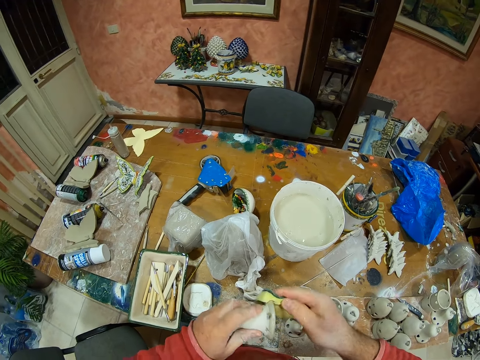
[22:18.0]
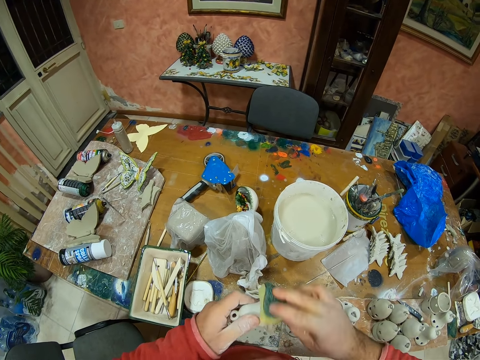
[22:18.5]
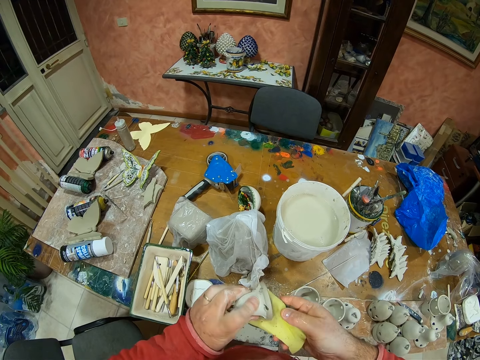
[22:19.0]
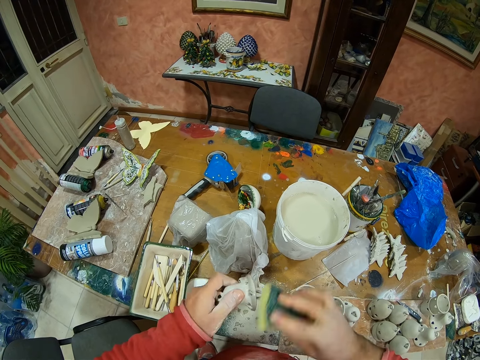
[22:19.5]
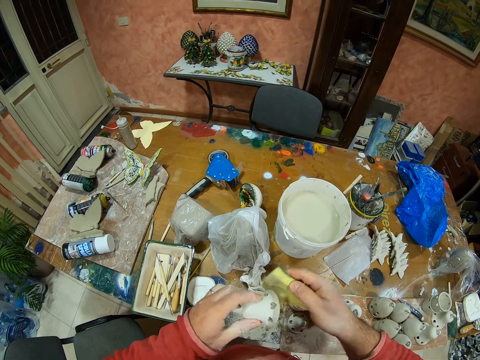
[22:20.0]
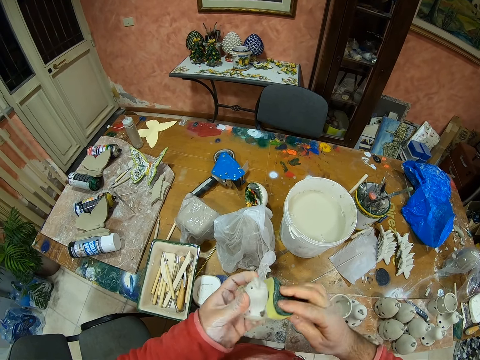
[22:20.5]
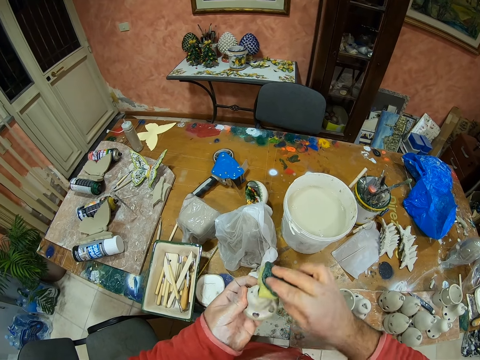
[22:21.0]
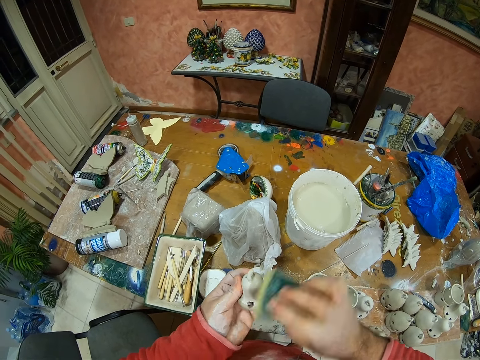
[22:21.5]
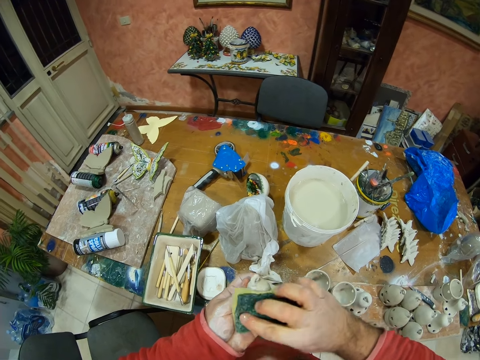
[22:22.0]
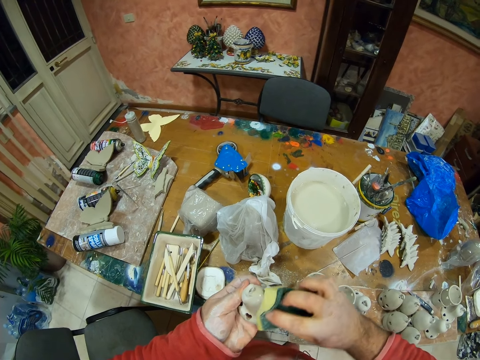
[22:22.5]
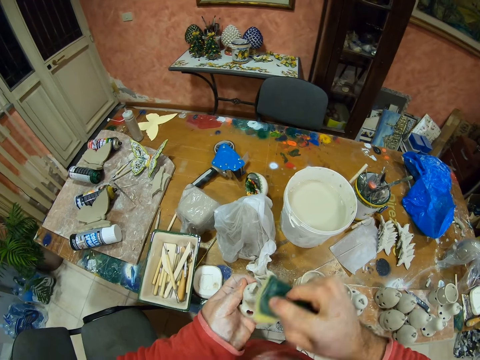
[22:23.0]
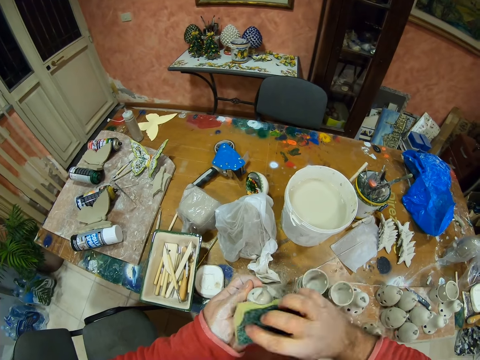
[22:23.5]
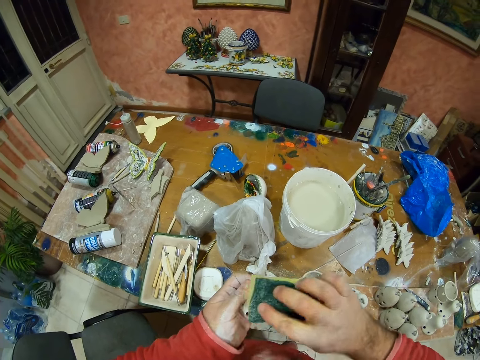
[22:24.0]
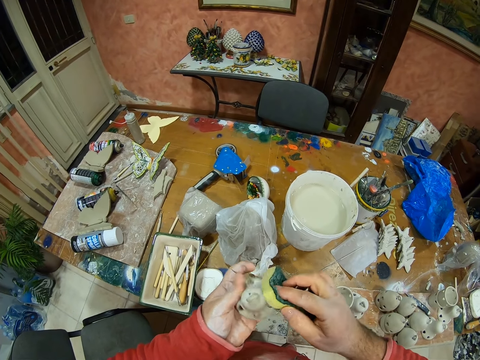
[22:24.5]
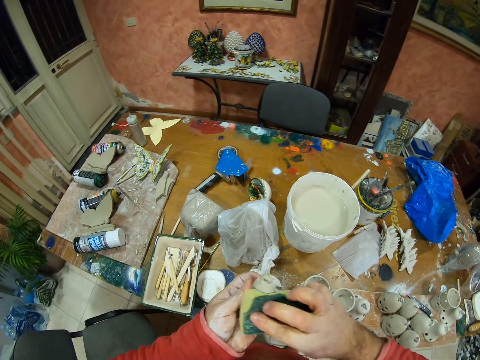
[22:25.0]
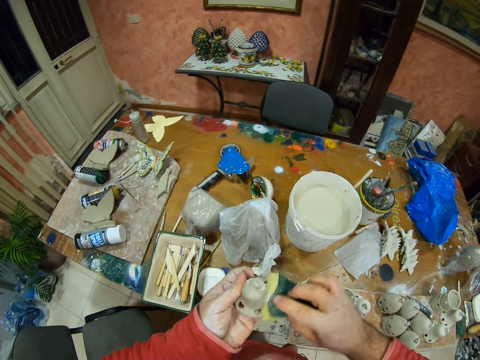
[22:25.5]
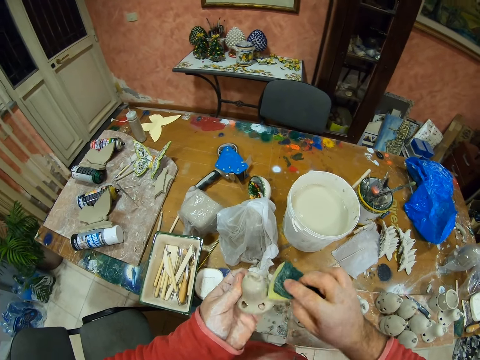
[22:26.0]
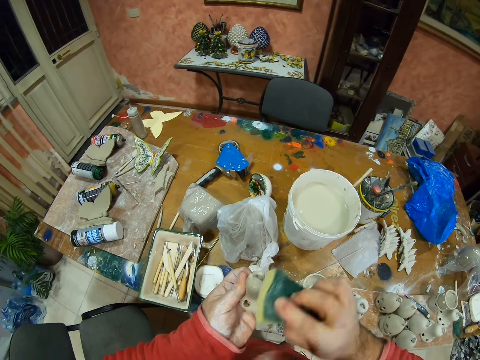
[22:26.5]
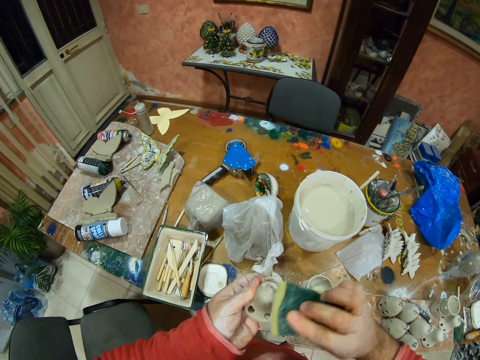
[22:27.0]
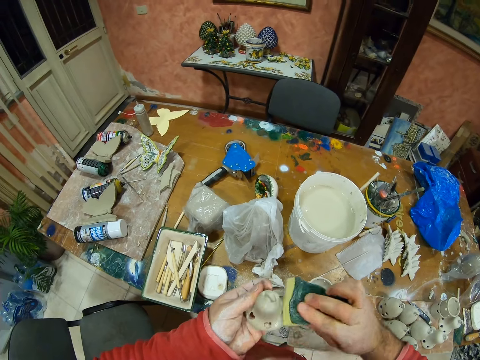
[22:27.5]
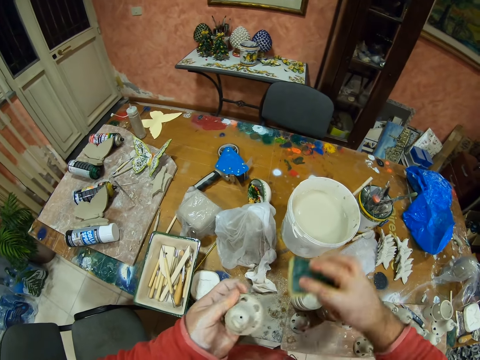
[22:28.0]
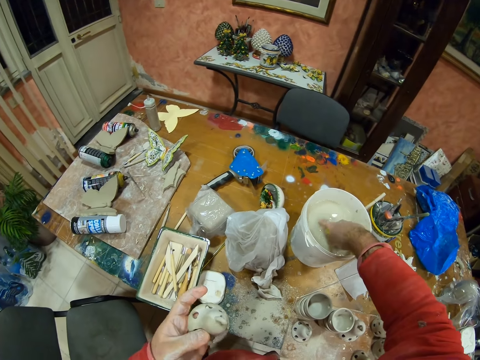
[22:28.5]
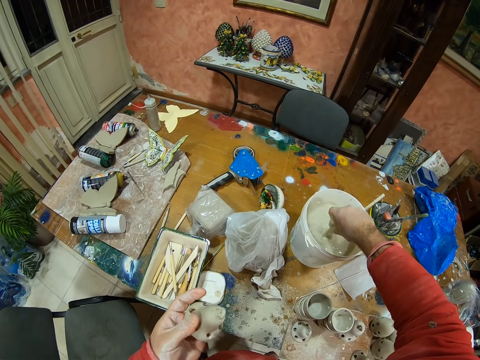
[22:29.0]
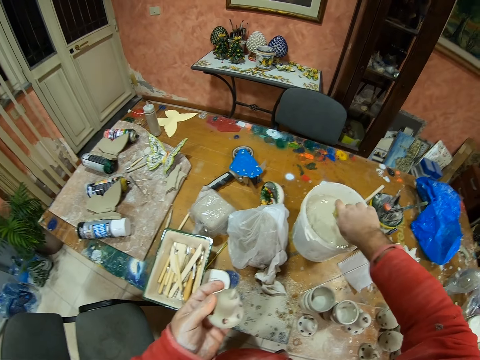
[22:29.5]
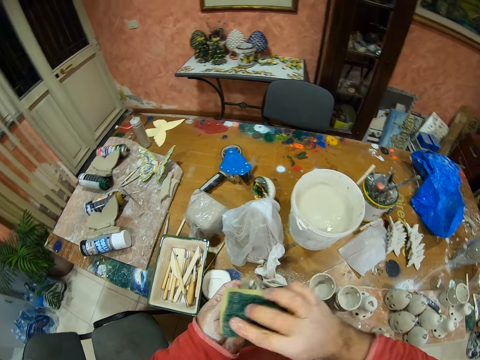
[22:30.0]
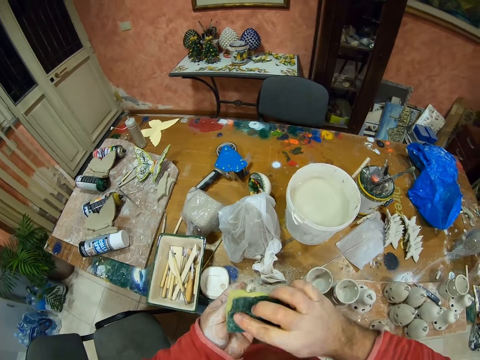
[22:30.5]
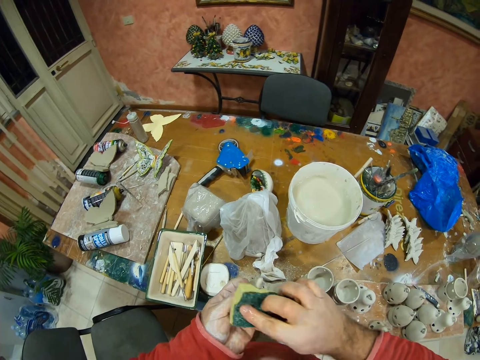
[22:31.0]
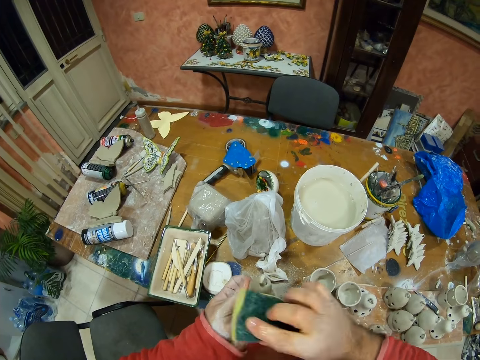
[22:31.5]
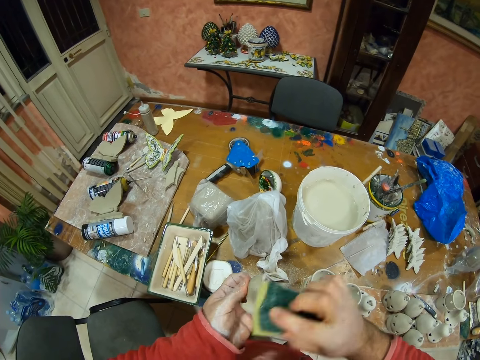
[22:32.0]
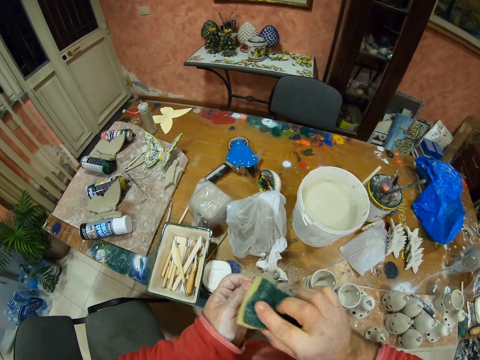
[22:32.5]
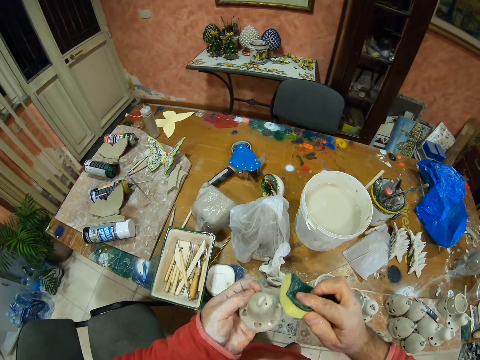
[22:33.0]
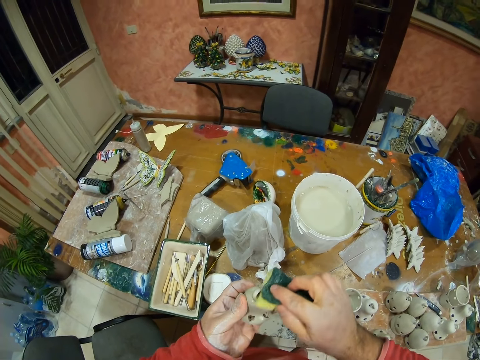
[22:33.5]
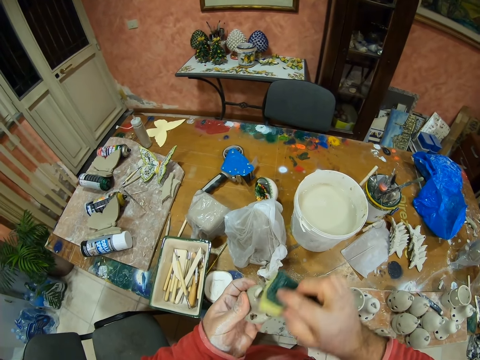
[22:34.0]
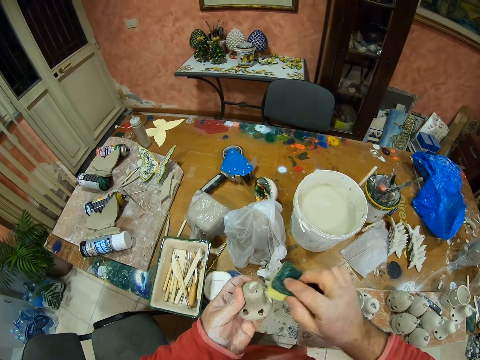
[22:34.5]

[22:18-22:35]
The camera wearer dips a sponge in the water. They clean the clay silicone.

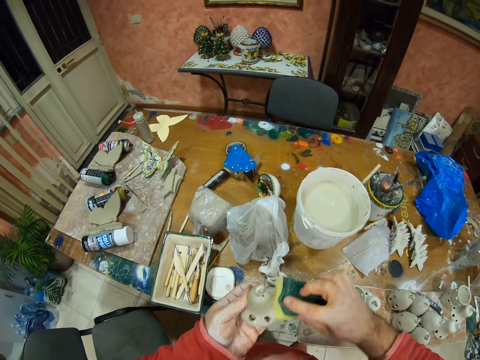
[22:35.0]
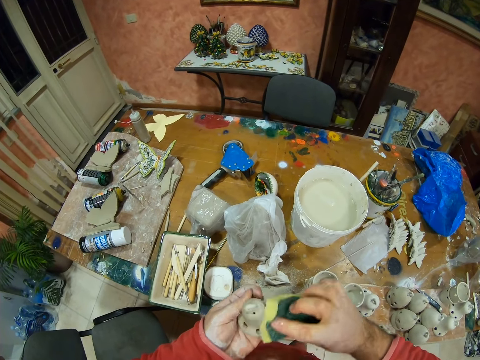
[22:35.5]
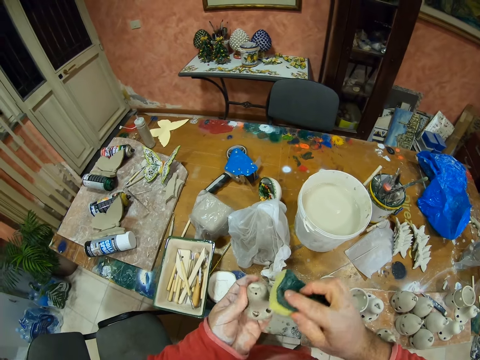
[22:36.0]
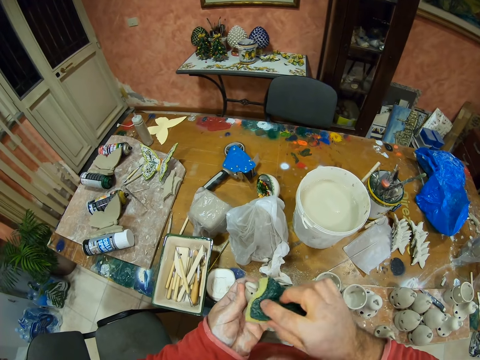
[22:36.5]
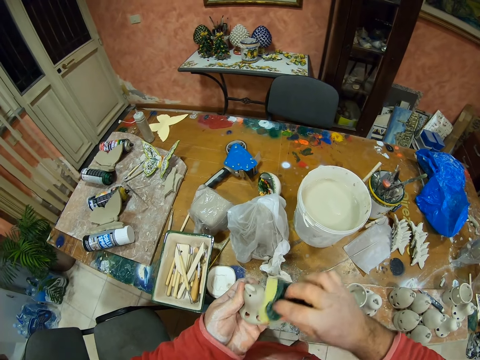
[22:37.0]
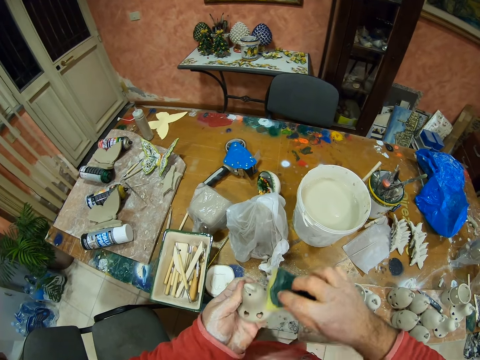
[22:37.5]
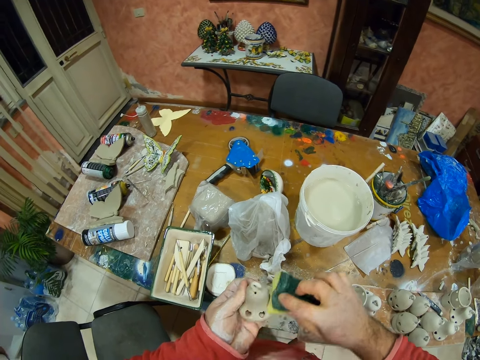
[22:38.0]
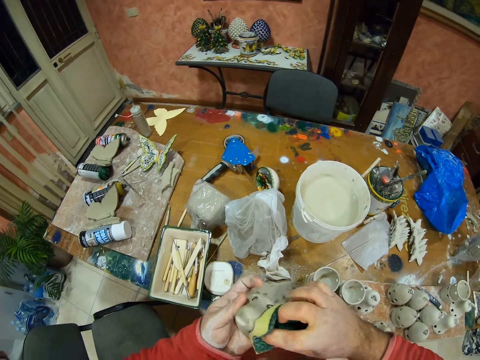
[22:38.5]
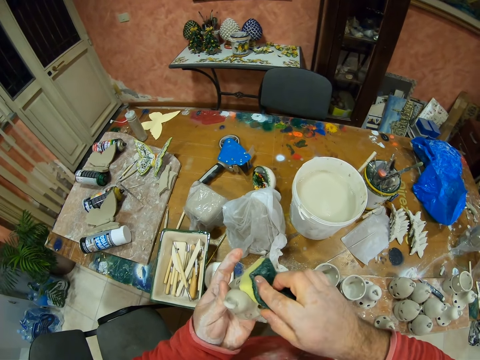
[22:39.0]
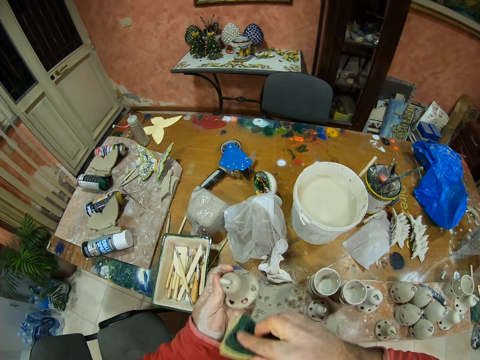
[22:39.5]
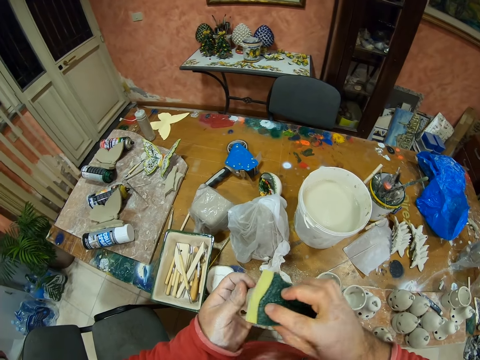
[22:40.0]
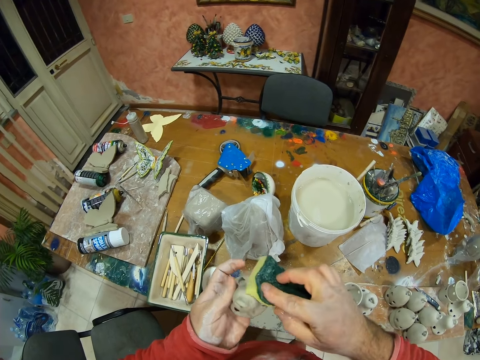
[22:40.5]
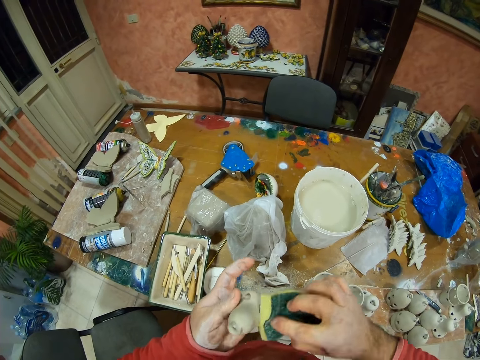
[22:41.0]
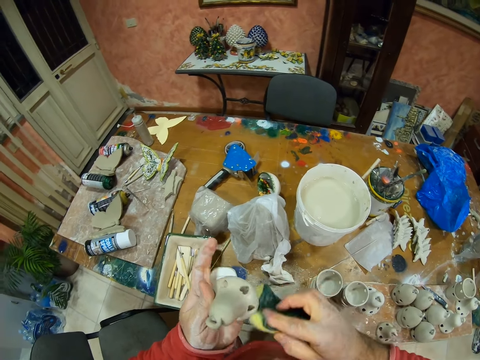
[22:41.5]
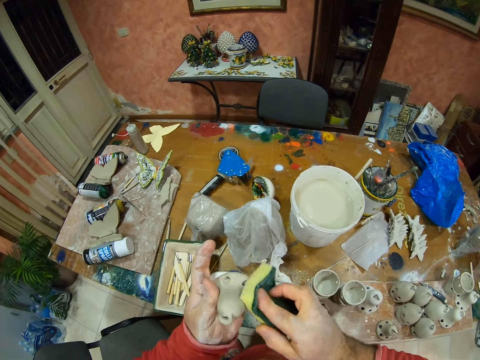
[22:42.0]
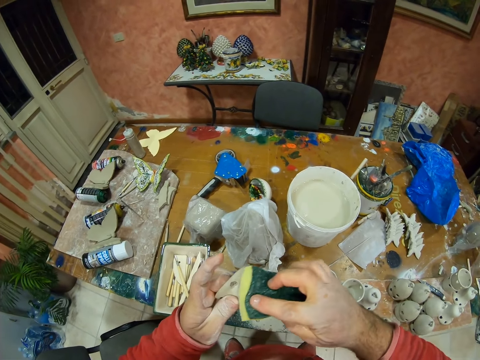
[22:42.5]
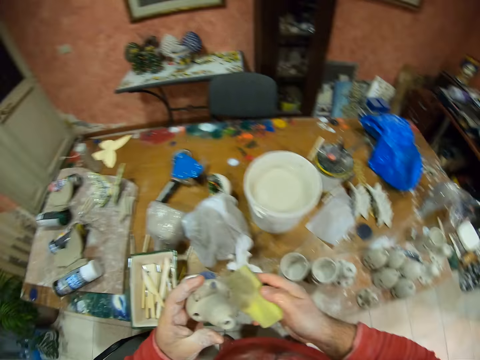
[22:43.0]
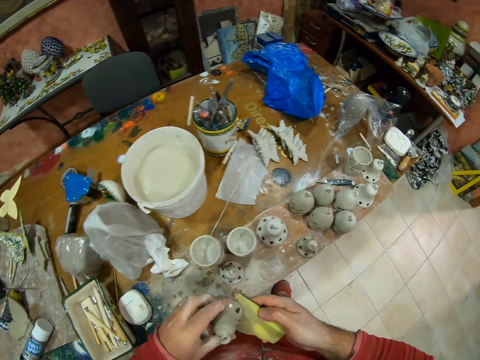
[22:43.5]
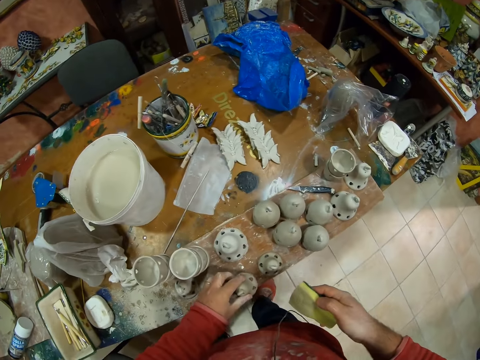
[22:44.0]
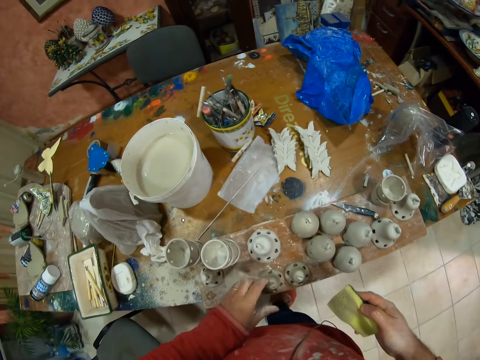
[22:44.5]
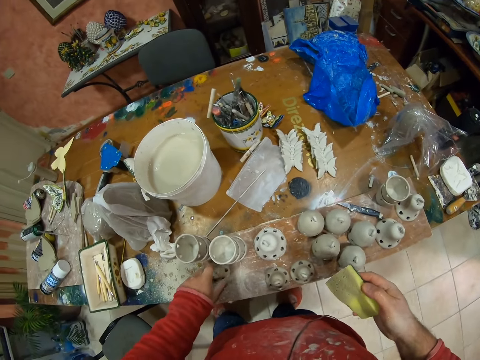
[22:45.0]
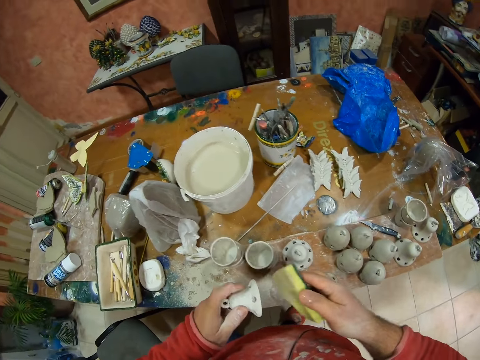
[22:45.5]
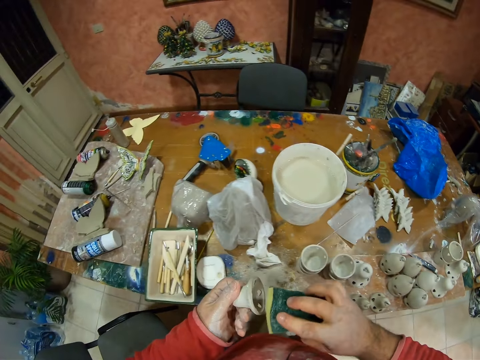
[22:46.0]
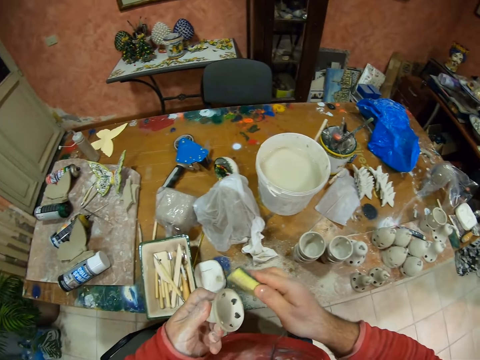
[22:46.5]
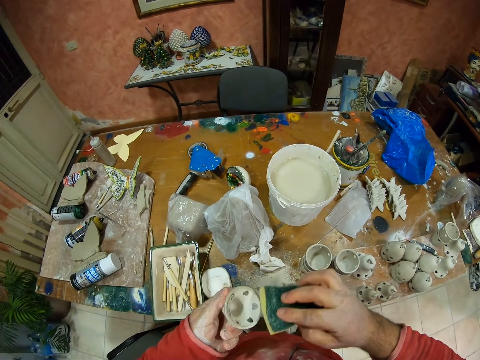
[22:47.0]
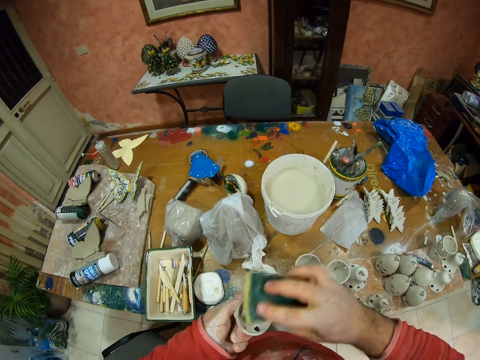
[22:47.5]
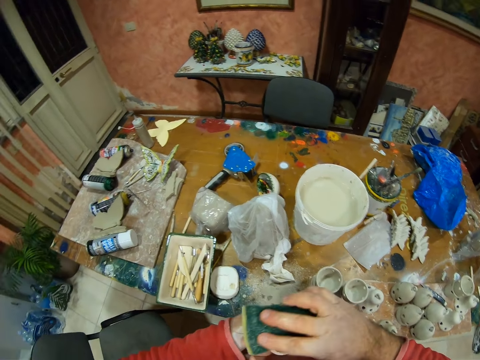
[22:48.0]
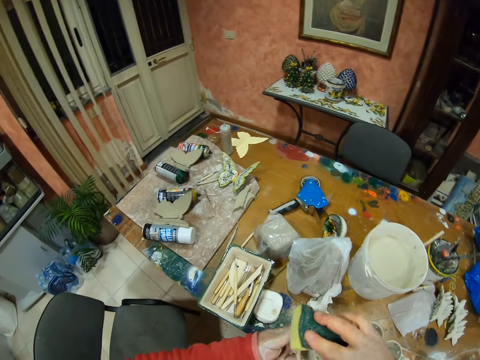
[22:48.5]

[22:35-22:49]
The camera wearer puts the clay silicone down. They pick up the clay silicone. They clean the clay silicone.
